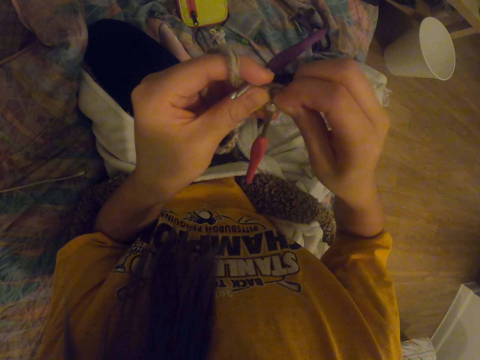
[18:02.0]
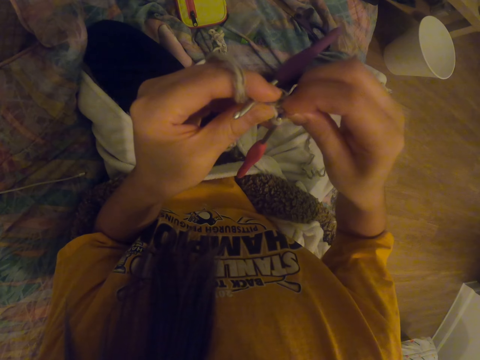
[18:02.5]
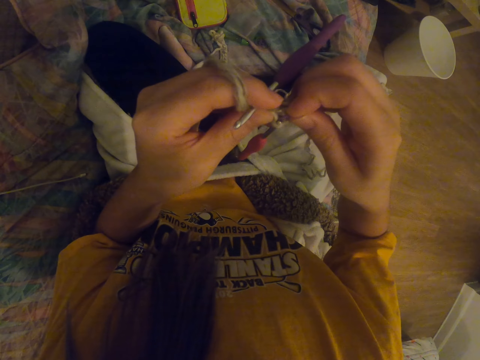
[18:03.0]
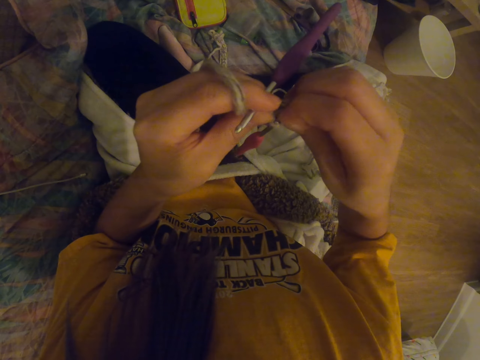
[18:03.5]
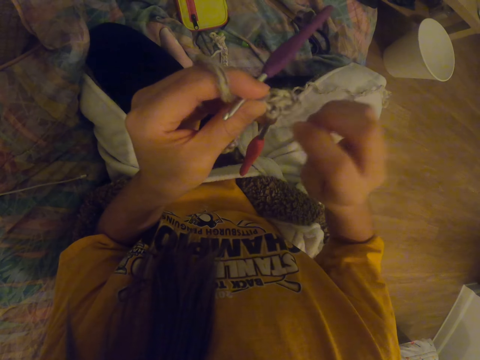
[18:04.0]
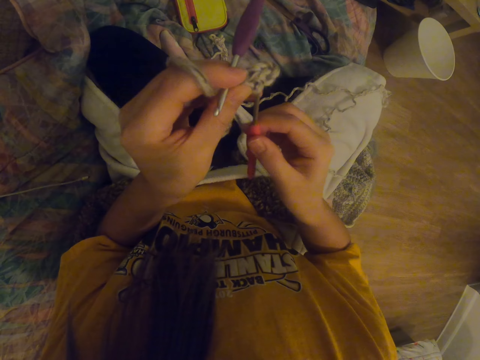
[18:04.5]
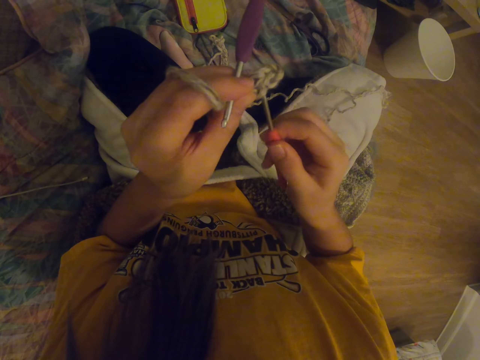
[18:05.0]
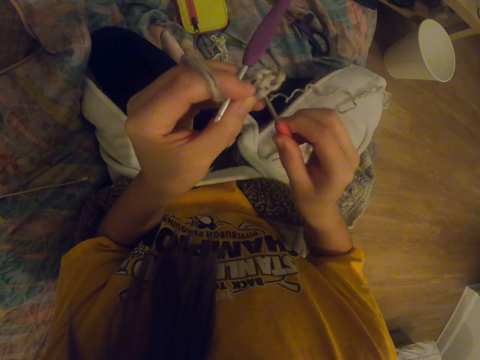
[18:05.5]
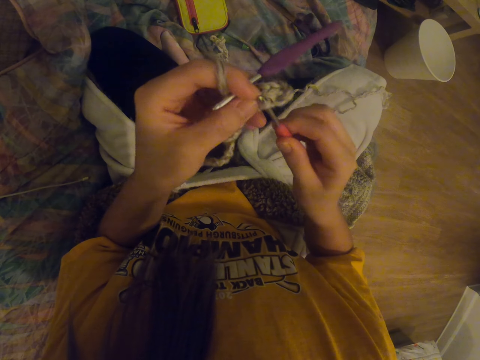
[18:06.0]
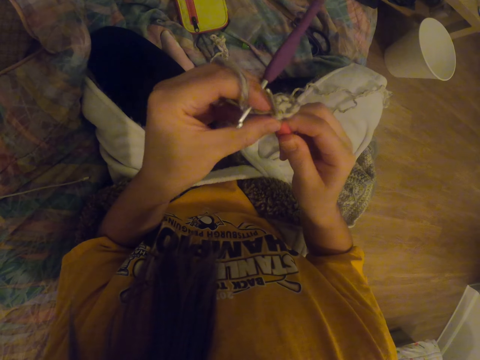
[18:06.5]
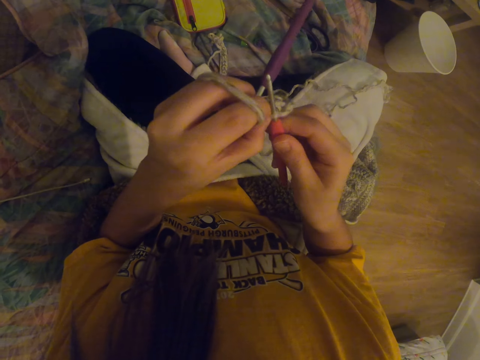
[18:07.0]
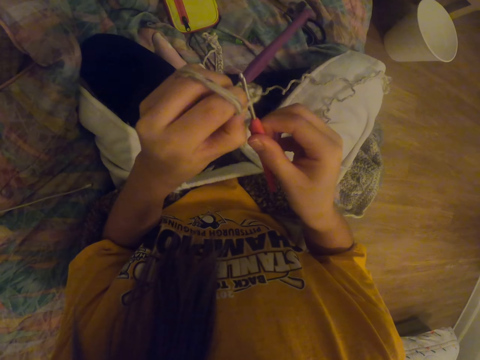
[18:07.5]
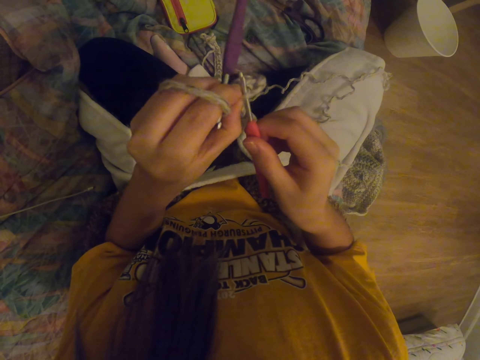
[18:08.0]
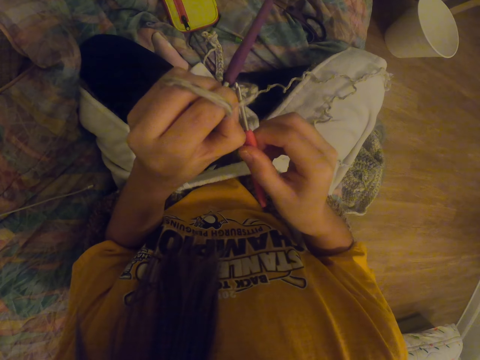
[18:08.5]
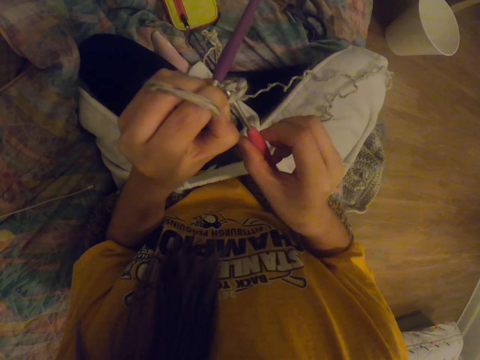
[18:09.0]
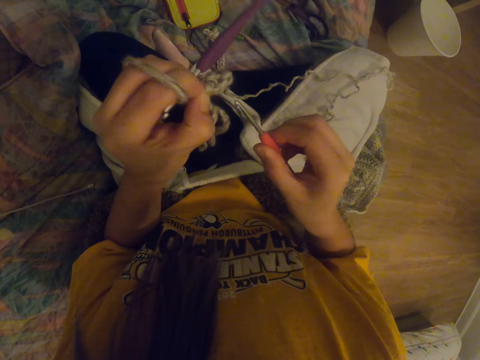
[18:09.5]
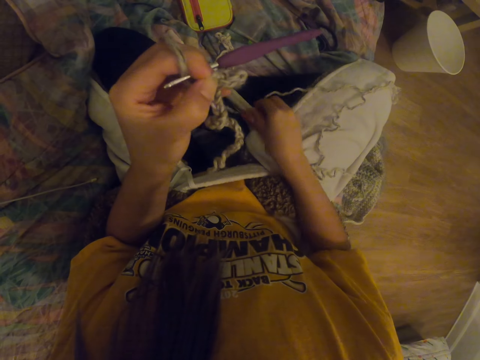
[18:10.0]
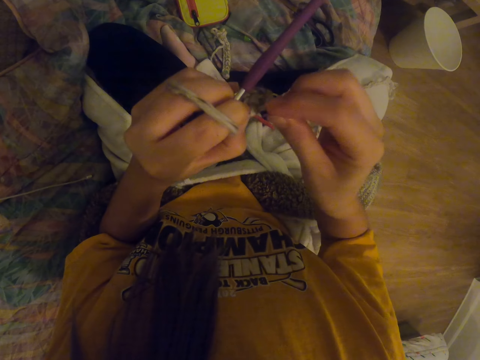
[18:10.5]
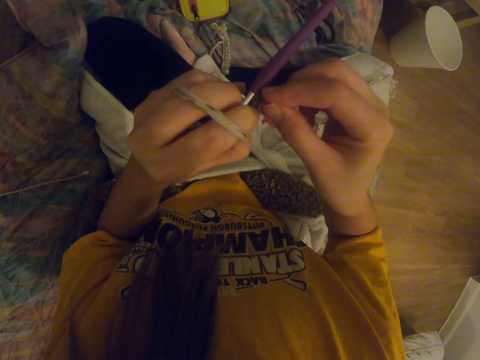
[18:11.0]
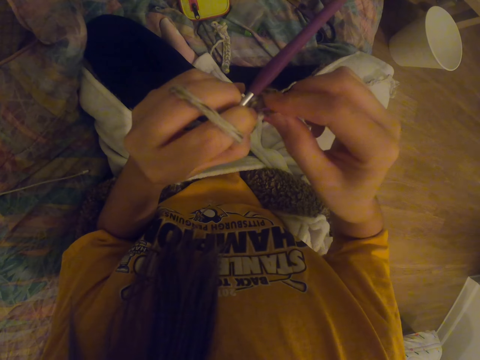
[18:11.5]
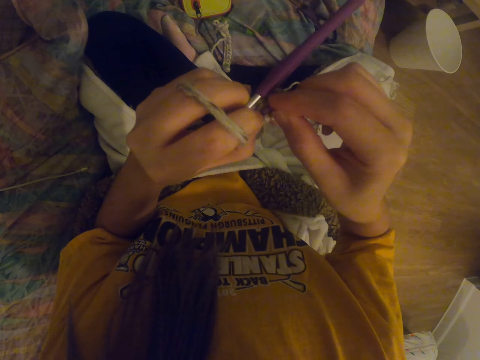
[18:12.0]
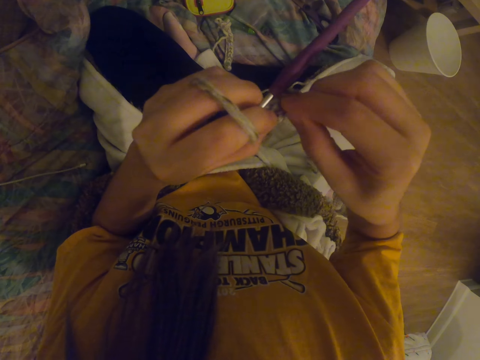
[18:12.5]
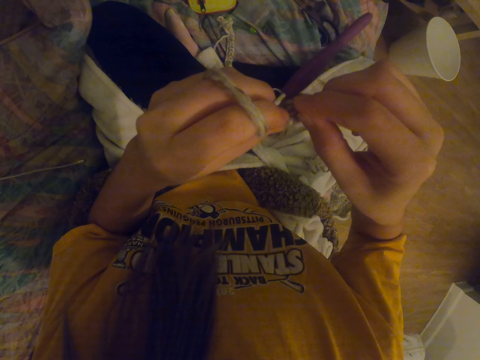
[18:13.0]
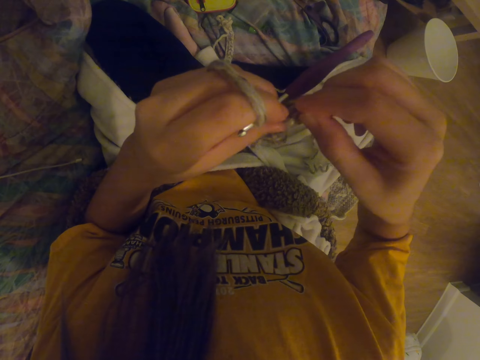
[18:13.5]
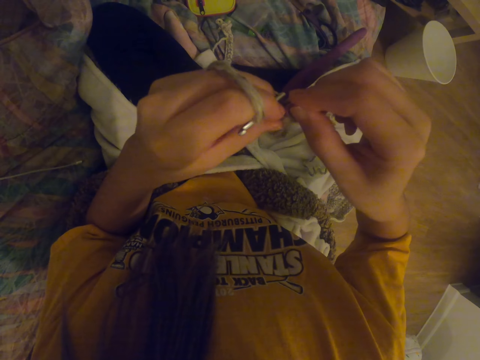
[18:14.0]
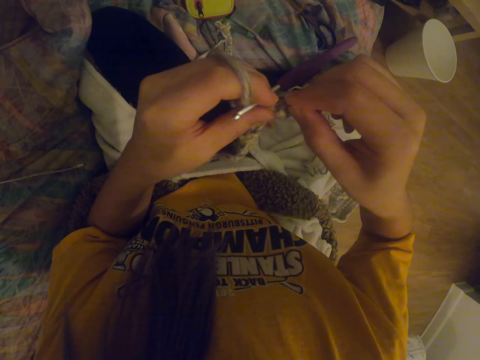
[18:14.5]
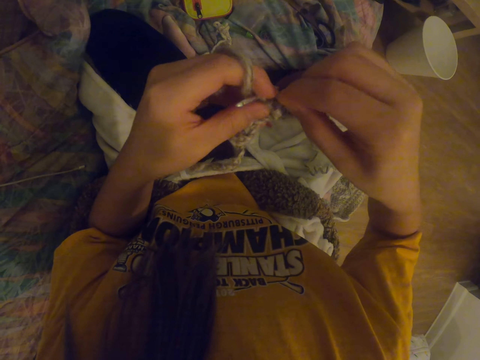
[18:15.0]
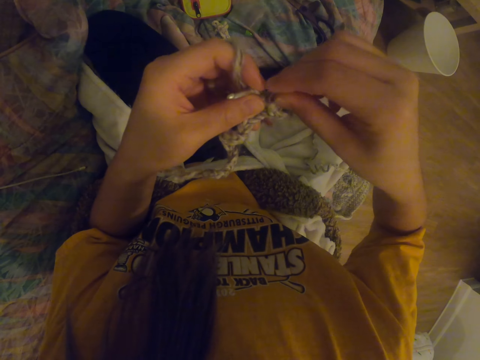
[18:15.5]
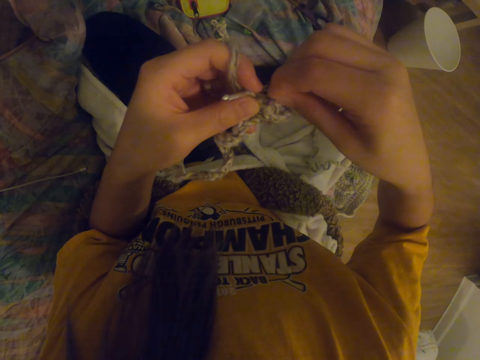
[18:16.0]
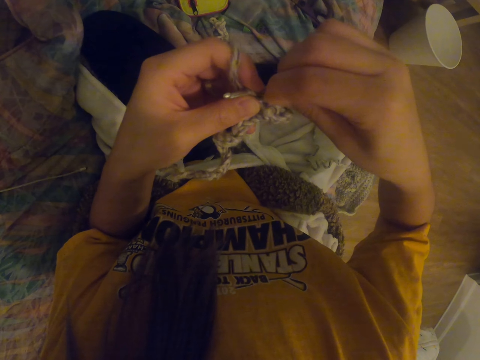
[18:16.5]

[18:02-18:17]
The camera wearer pulls the crochet hook from the cloth. They place the crochet hook on the couch, and fix the decoration to the garment.

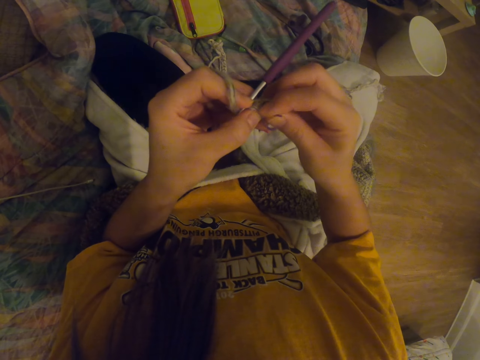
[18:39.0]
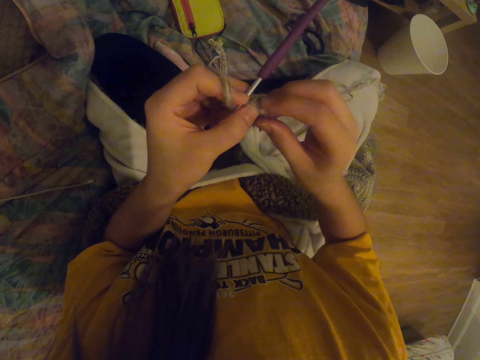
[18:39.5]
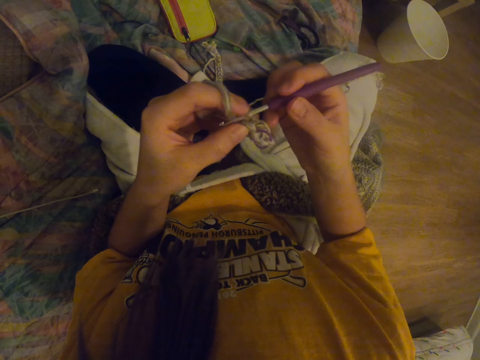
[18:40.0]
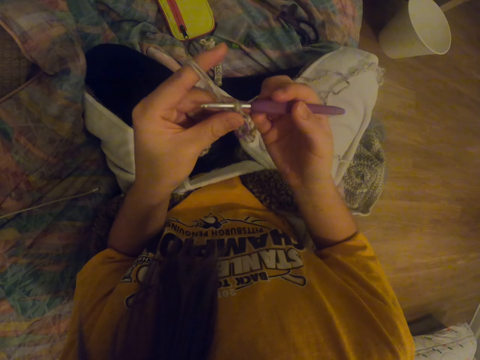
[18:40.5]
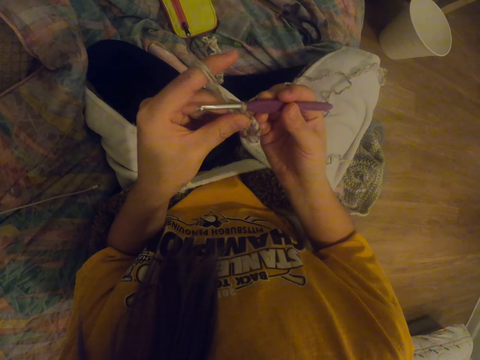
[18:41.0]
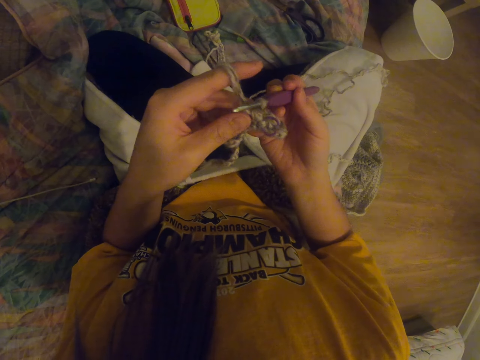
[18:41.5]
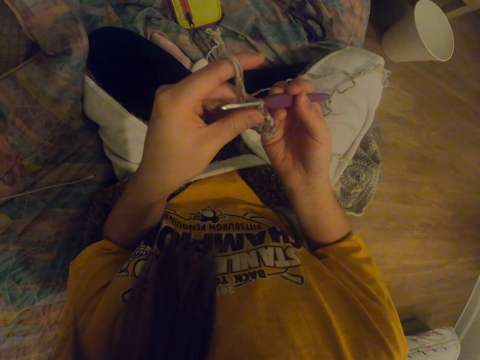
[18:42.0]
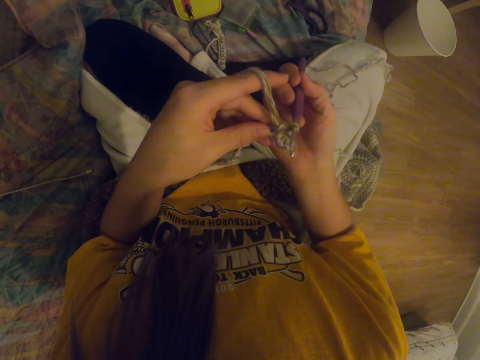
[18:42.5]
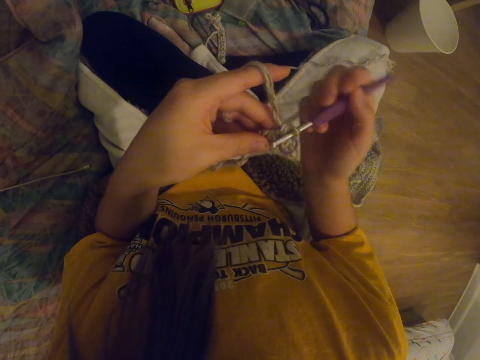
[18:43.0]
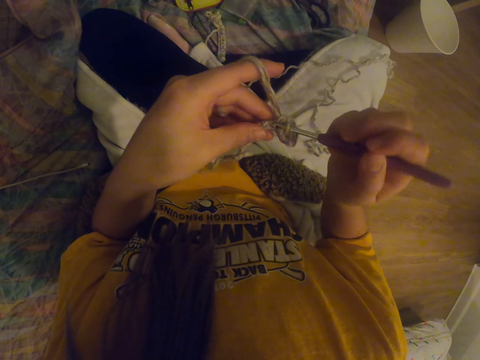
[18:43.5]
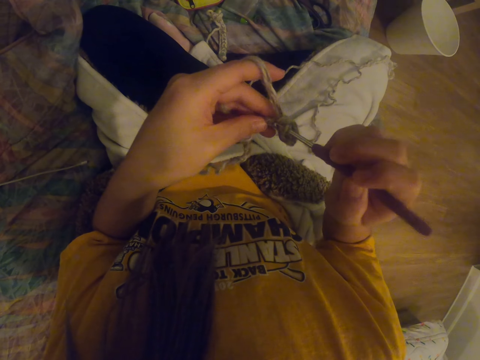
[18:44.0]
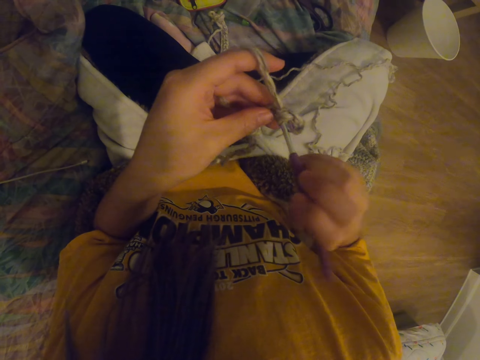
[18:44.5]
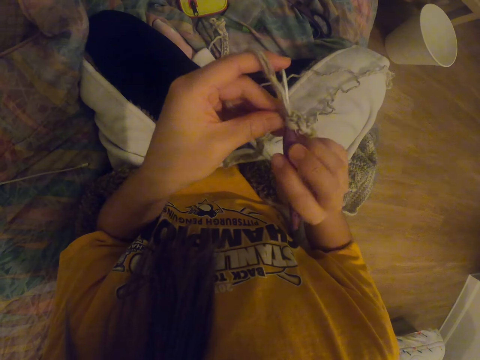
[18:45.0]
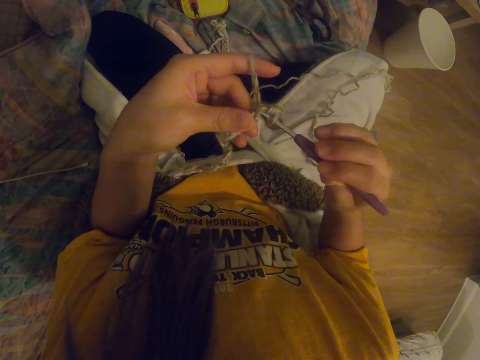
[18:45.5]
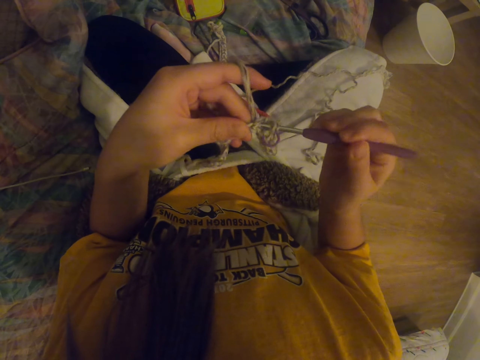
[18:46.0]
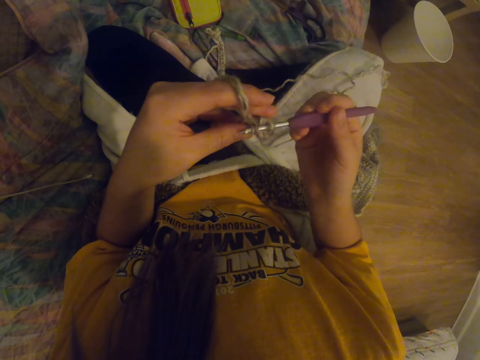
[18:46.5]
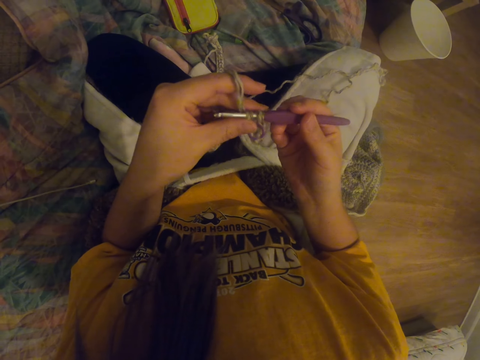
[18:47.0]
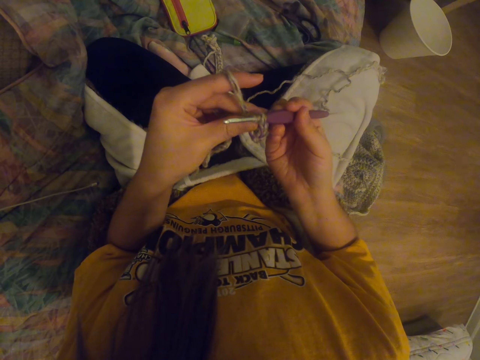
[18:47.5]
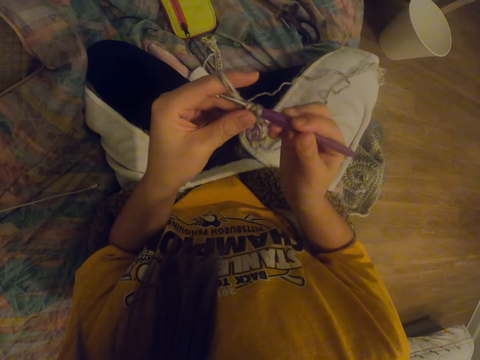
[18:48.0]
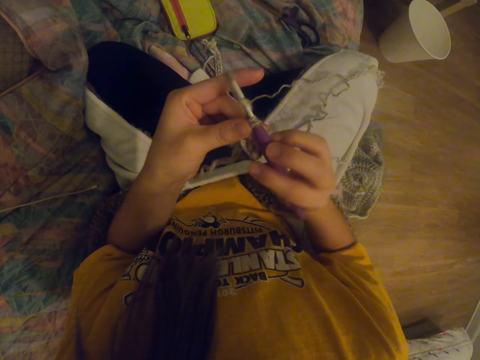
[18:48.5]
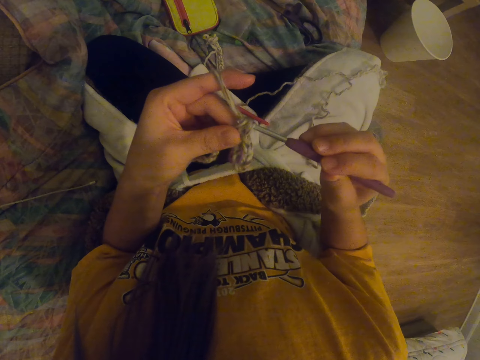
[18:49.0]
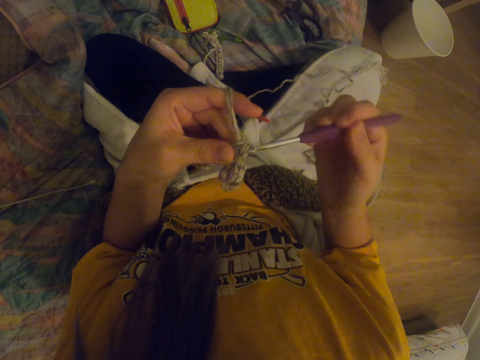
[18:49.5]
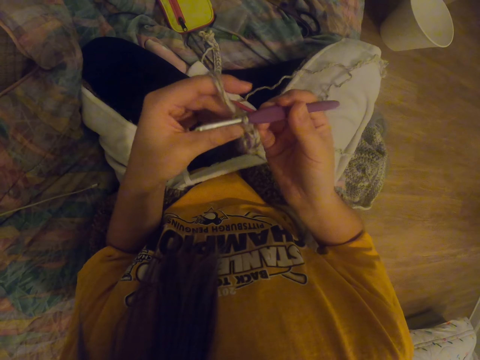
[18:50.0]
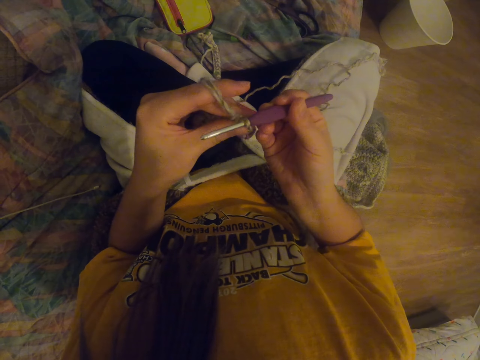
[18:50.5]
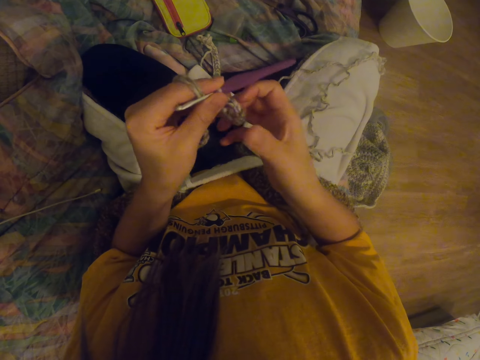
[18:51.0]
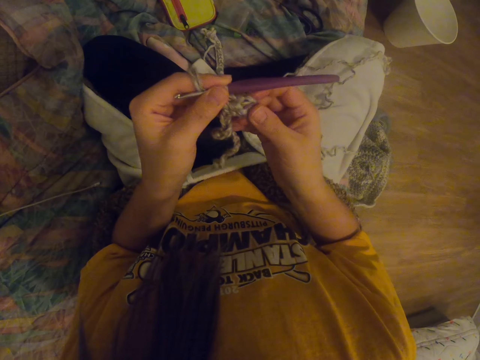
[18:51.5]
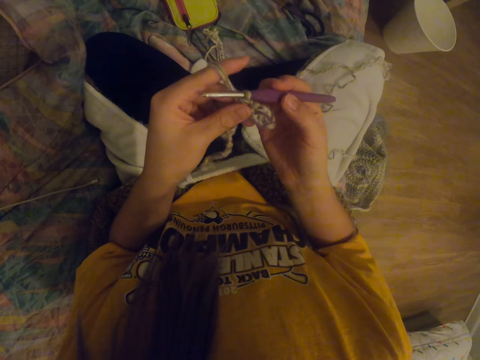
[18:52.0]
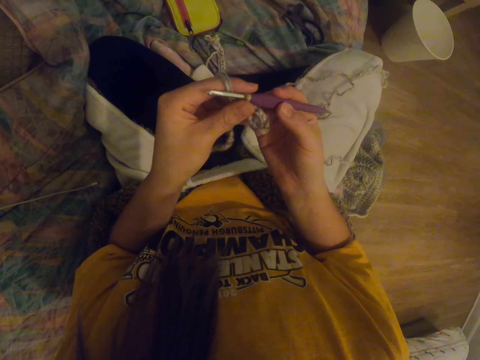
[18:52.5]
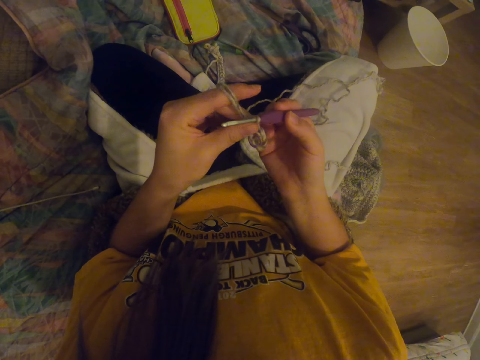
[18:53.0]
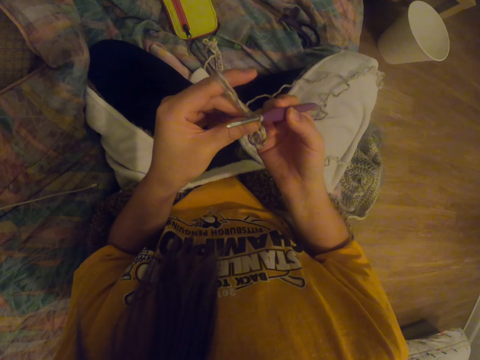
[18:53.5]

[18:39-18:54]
The camera wearer knits the garment. They knit a fabric with a crochet hook and knitting thread. They stretch the garment and hold the fabric with a hand.
